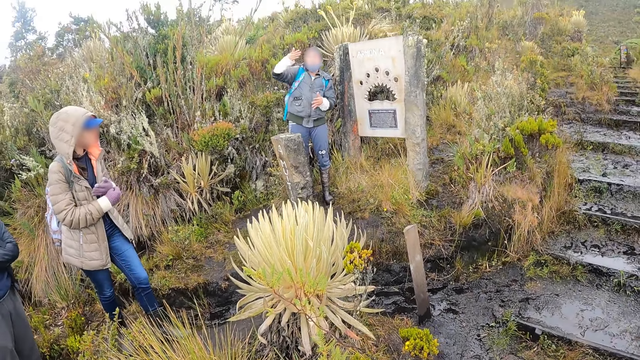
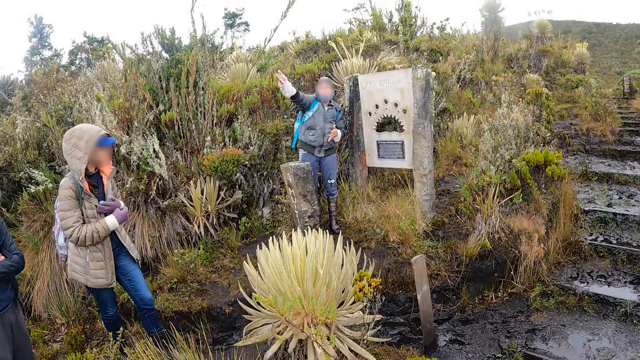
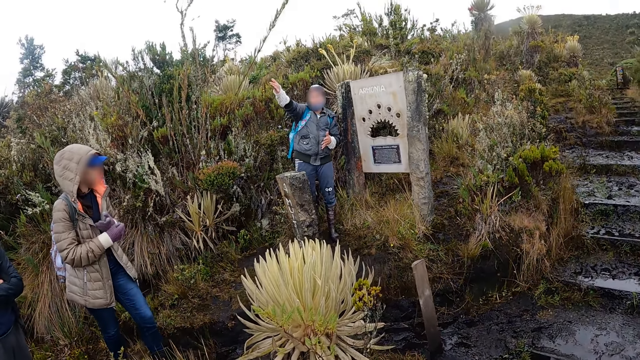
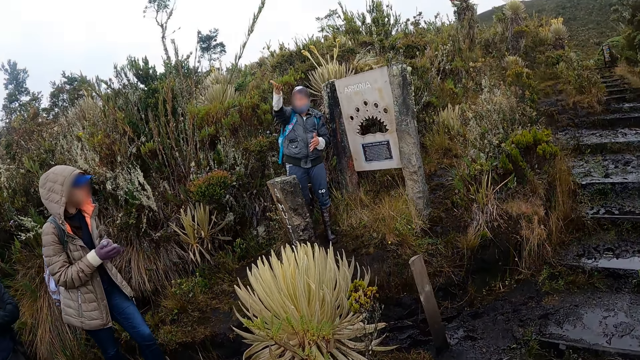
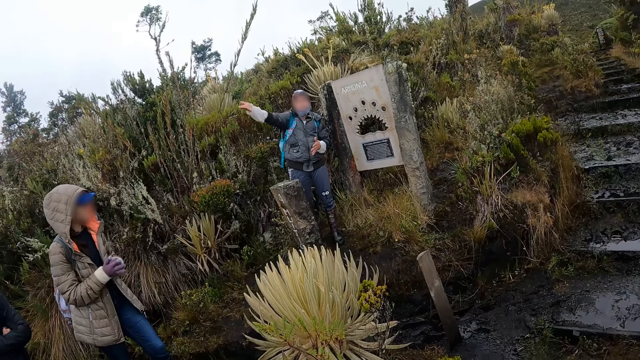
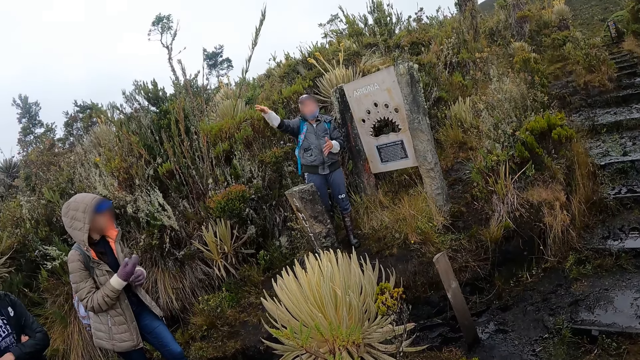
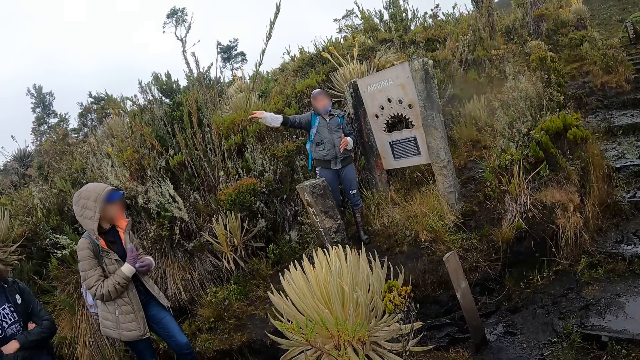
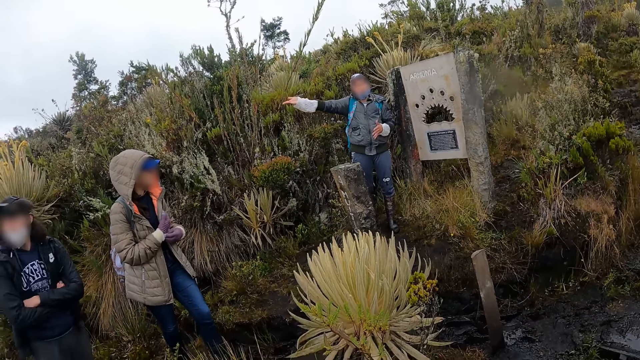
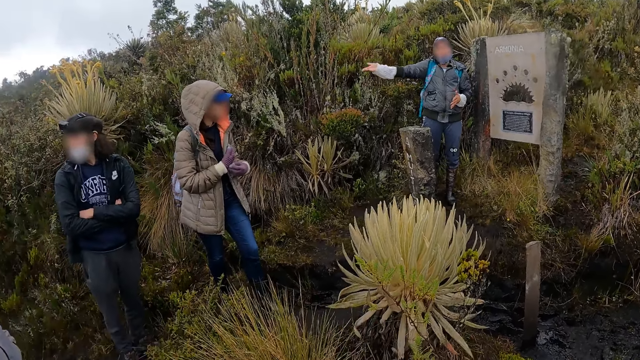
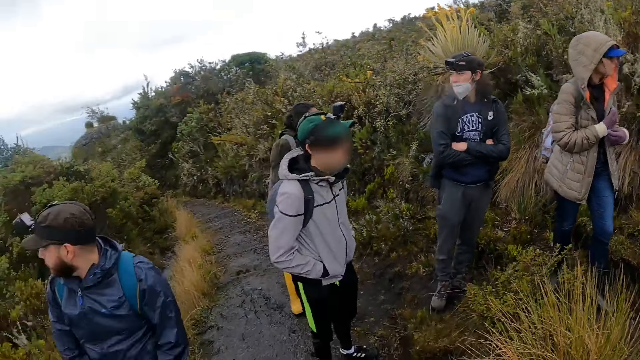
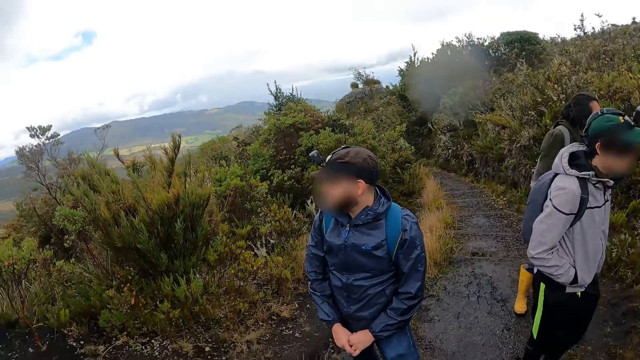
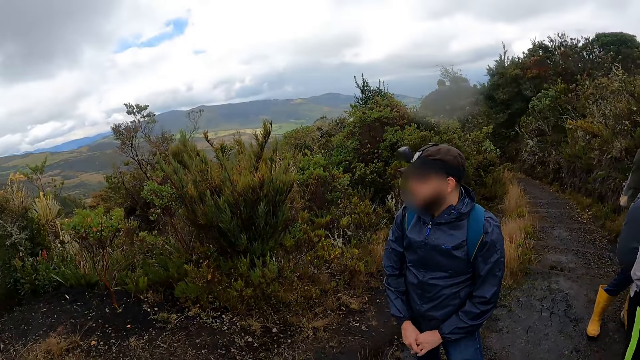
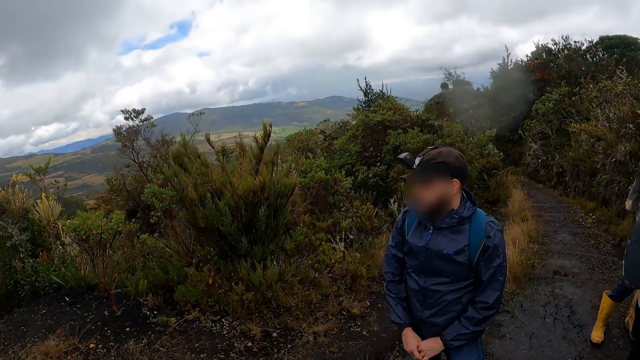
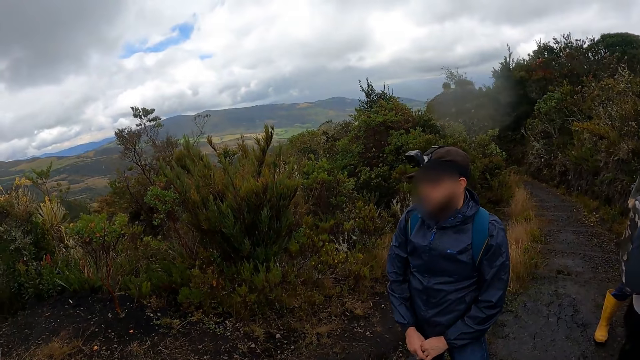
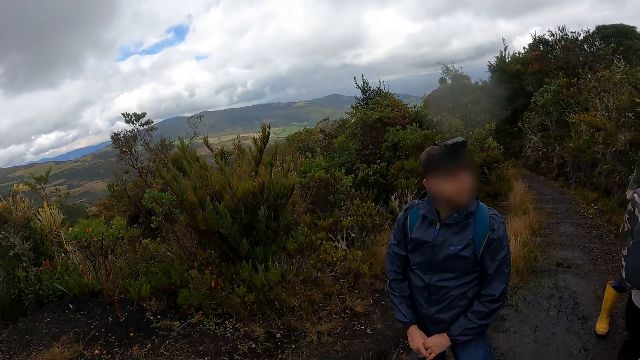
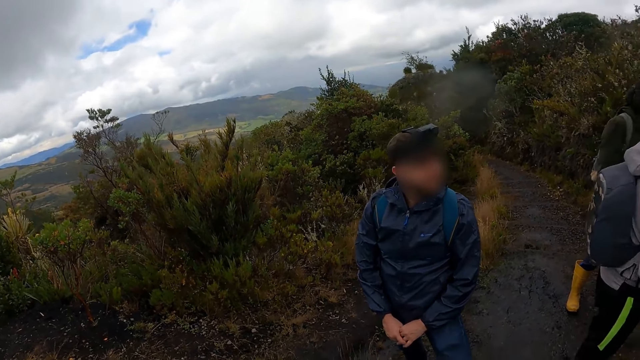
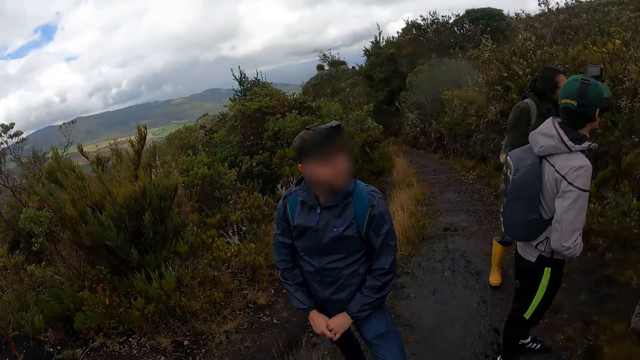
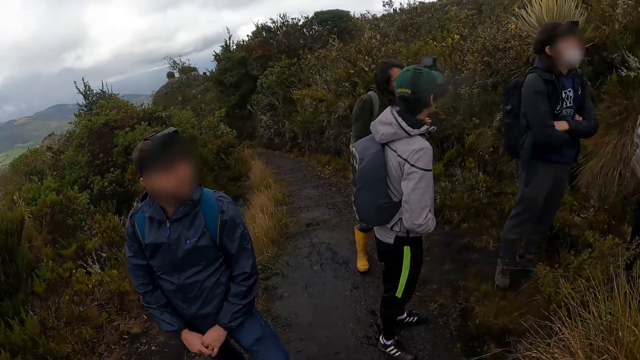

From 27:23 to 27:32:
A person points at the hill. The camera wearer looks at the hill.

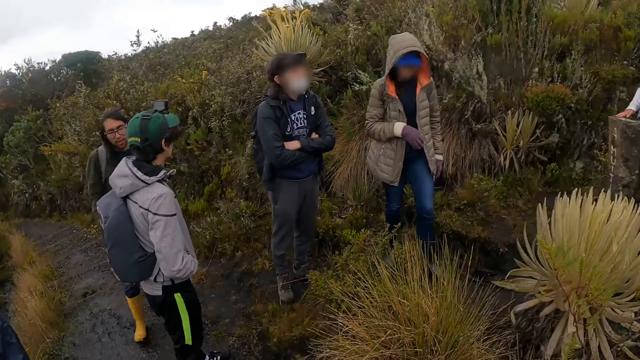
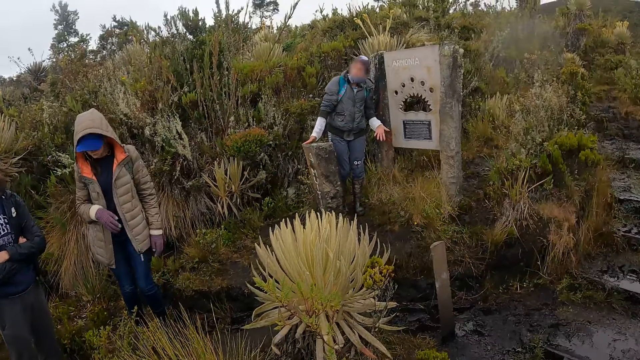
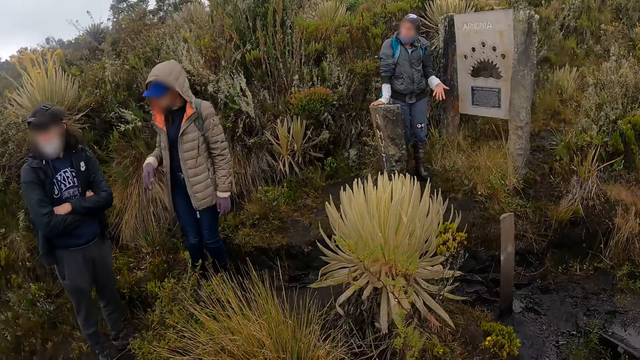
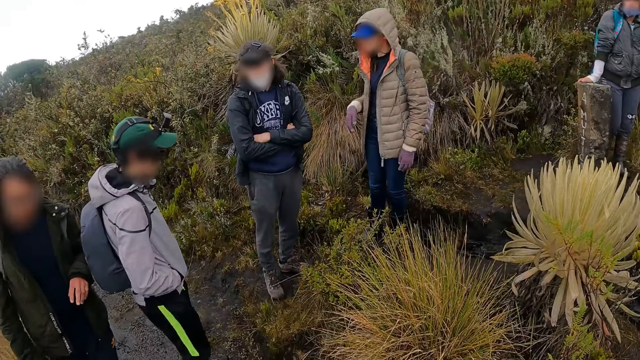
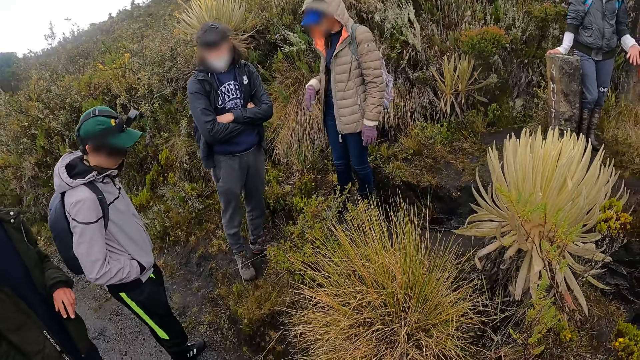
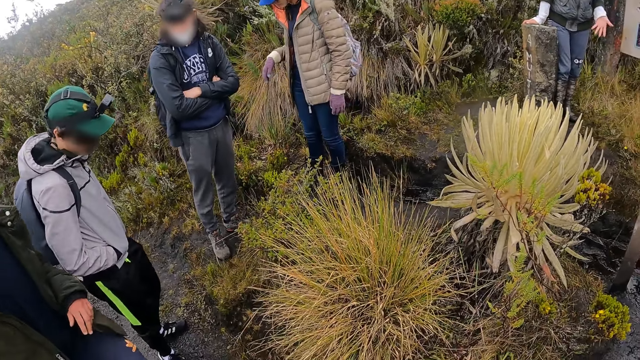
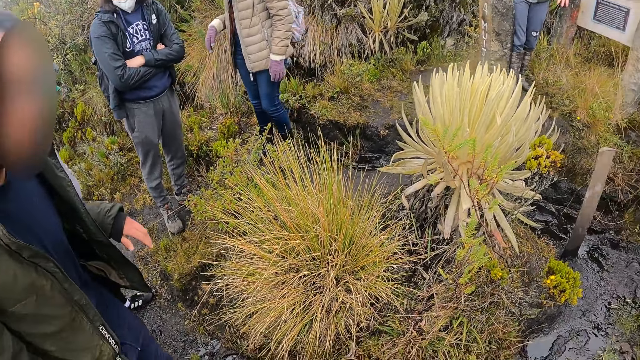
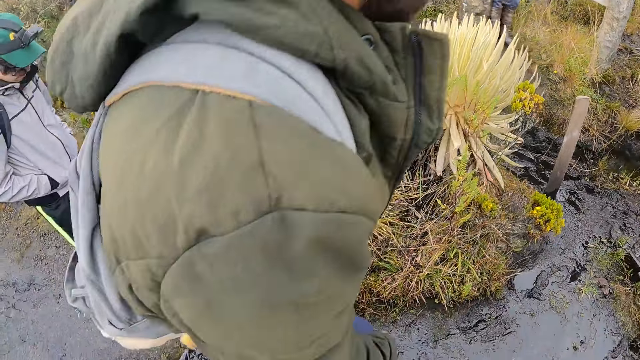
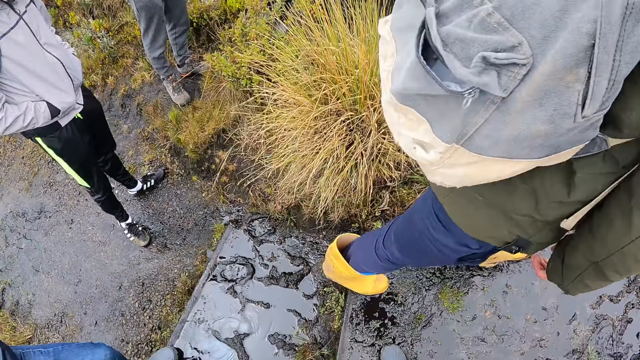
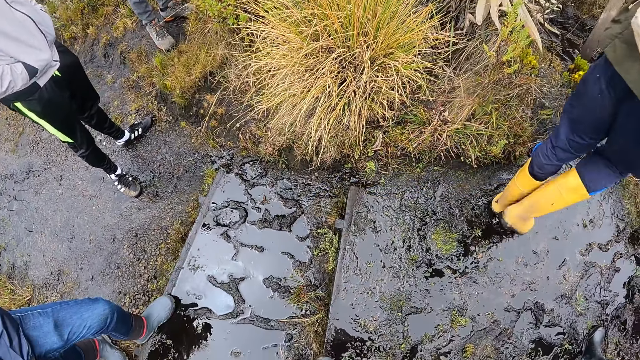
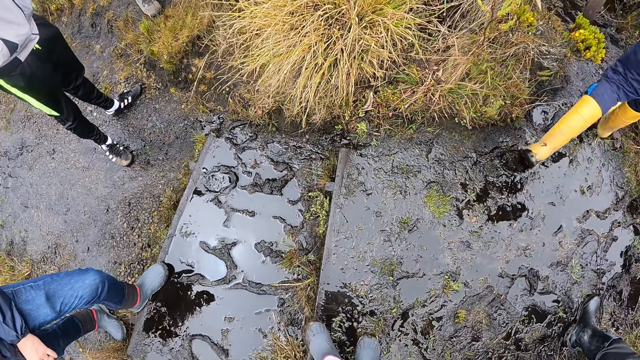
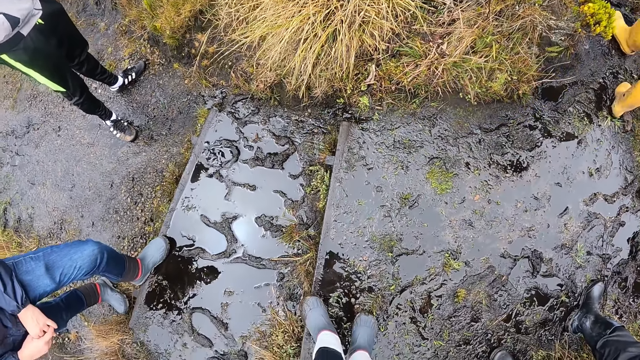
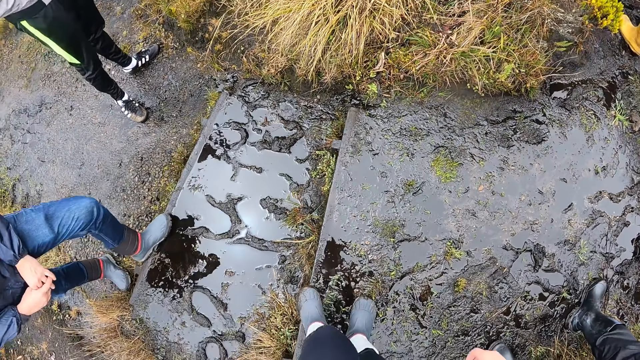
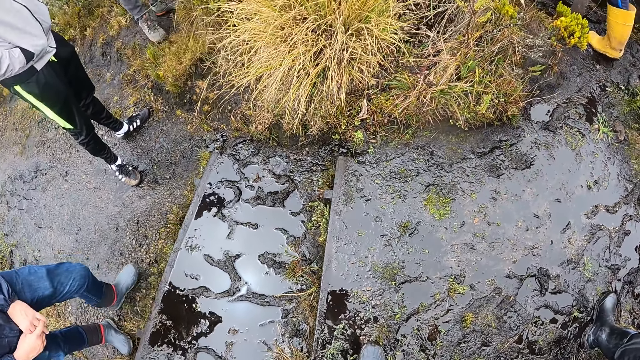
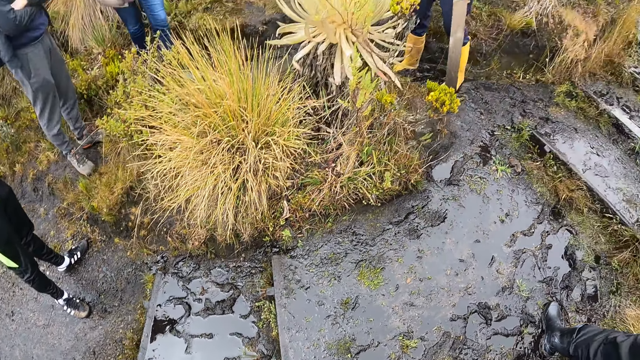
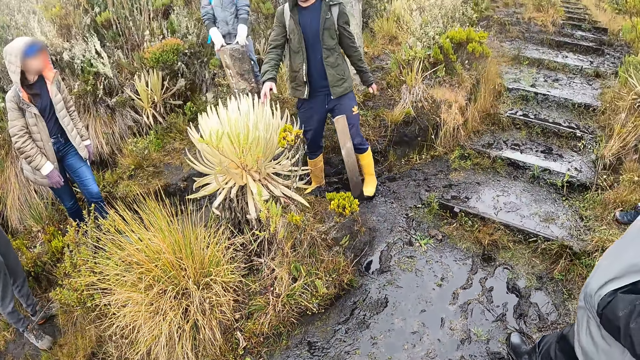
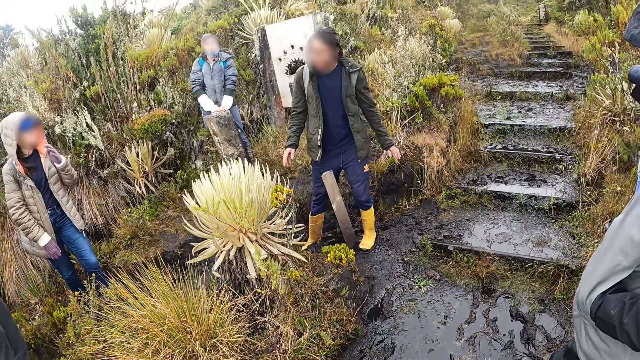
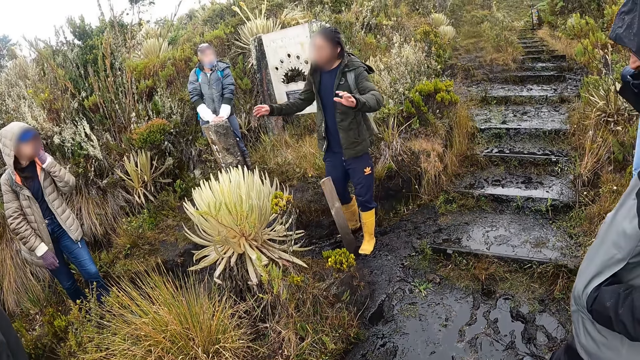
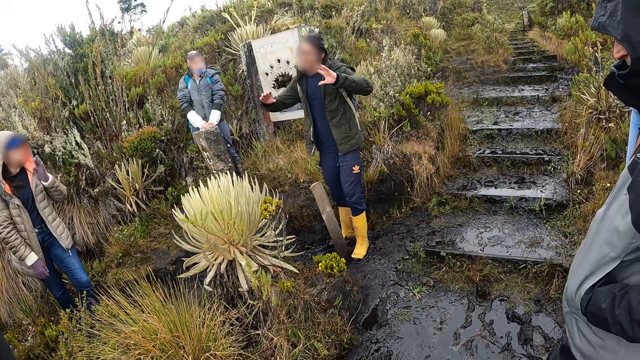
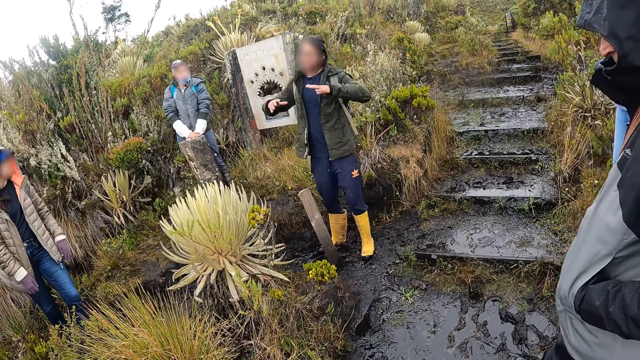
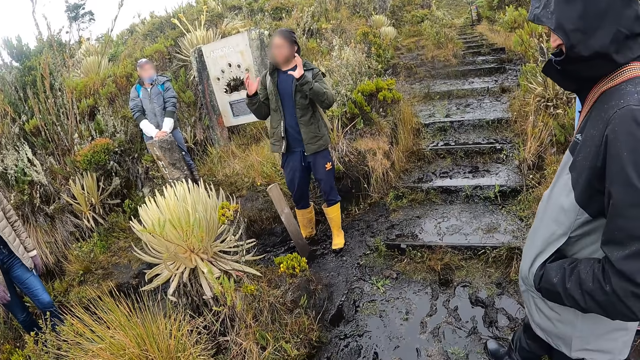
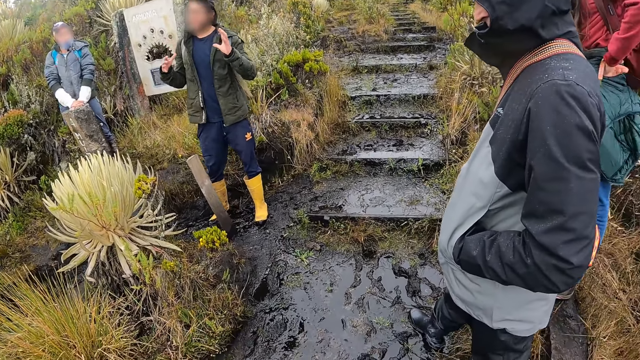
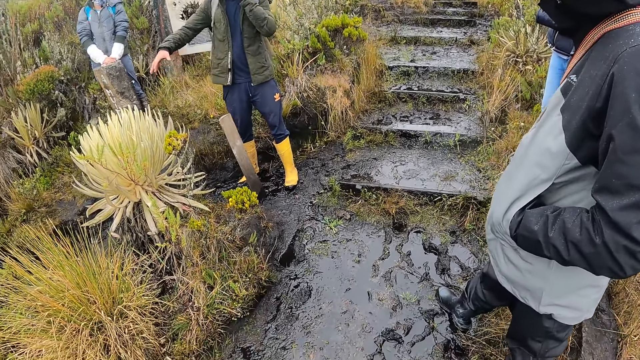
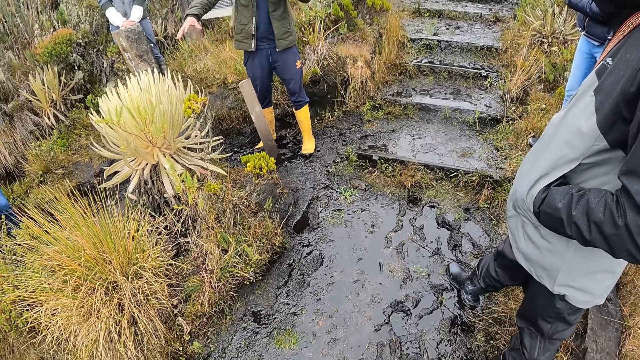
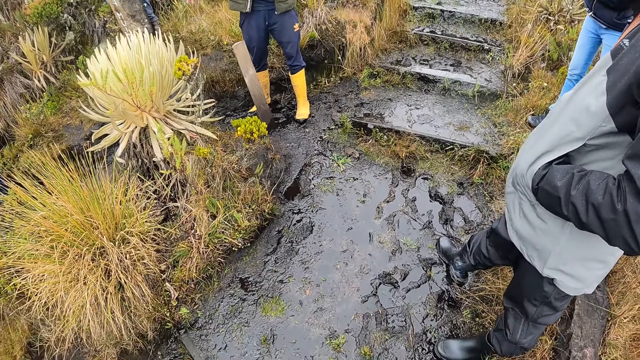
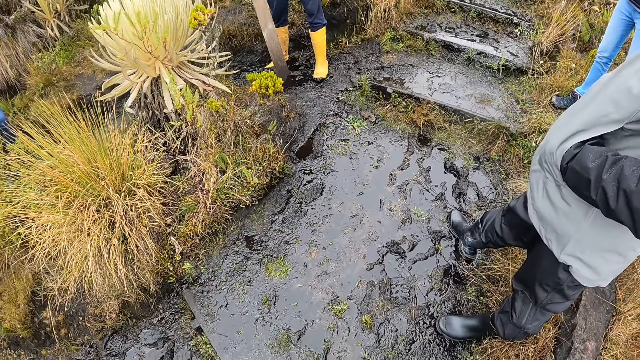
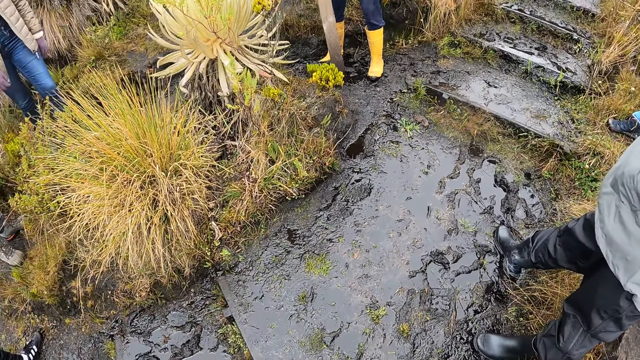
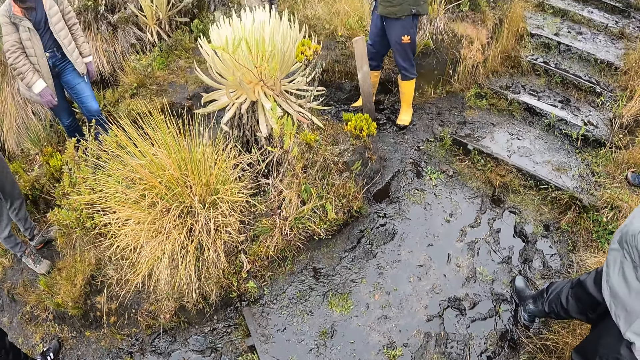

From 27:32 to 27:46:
A man walks past the camera wearer. The camera wearer looks at the ground. The man instructs the camera wearer and the group of people. The camera wearer looks at three people.
